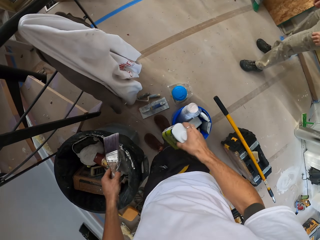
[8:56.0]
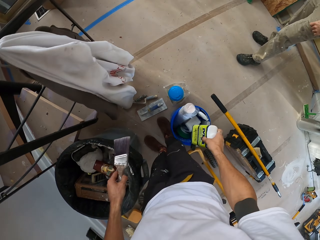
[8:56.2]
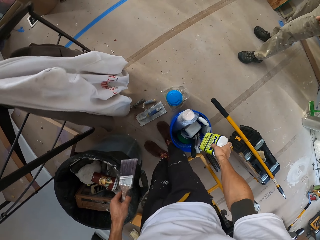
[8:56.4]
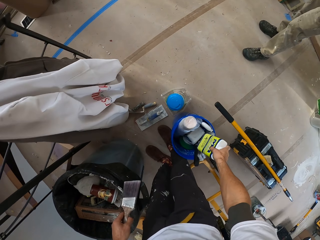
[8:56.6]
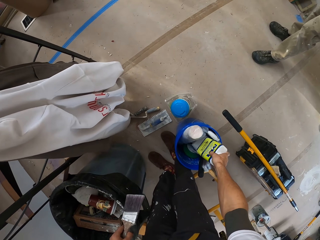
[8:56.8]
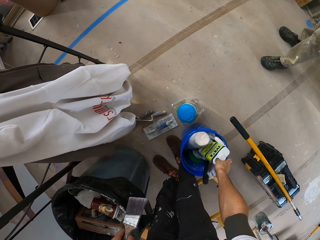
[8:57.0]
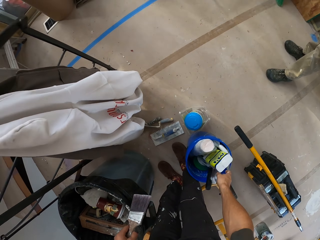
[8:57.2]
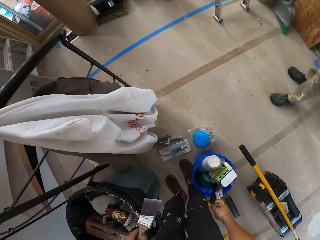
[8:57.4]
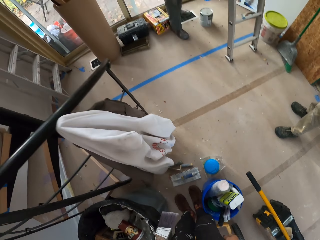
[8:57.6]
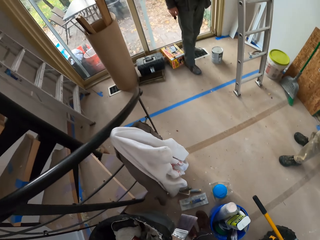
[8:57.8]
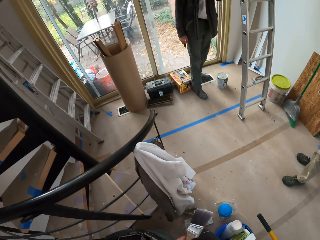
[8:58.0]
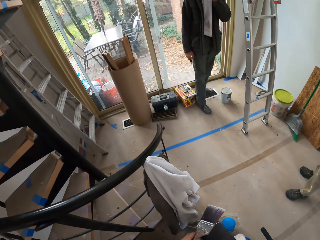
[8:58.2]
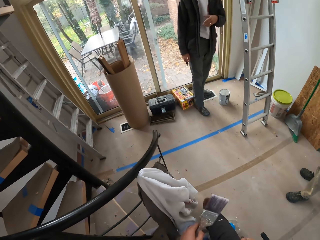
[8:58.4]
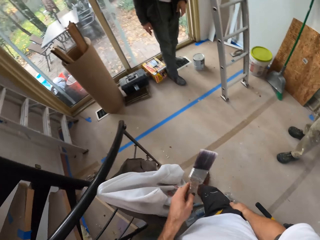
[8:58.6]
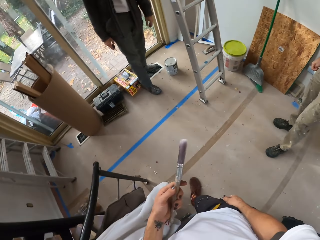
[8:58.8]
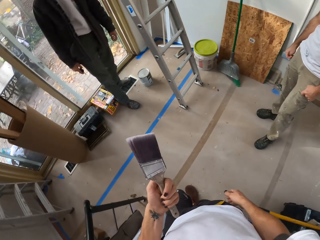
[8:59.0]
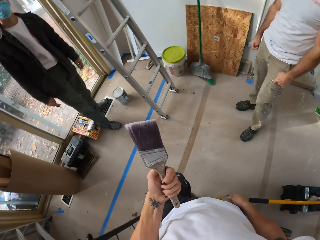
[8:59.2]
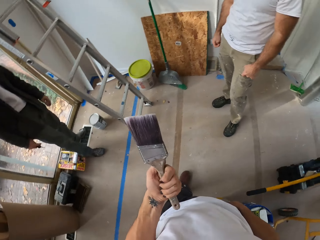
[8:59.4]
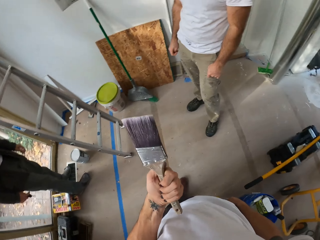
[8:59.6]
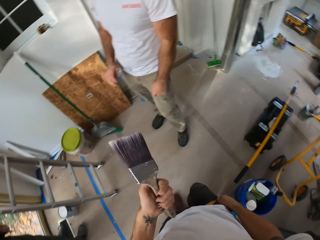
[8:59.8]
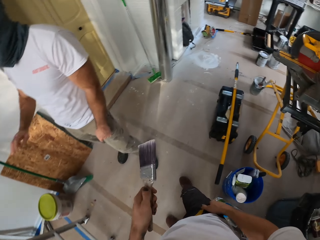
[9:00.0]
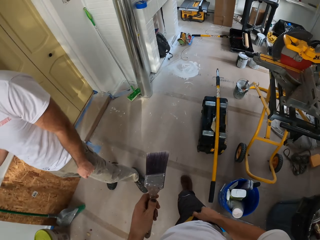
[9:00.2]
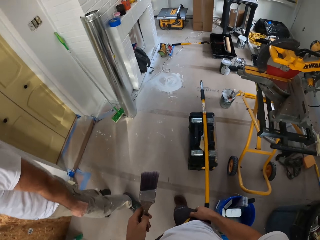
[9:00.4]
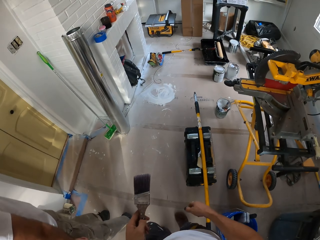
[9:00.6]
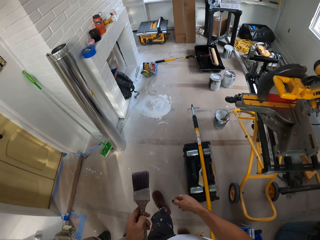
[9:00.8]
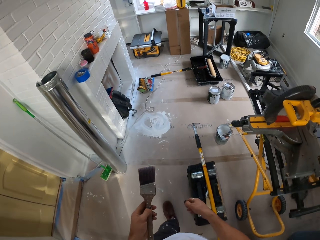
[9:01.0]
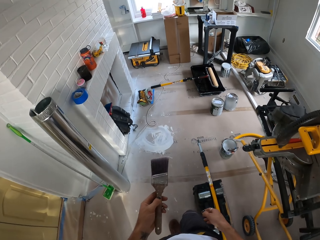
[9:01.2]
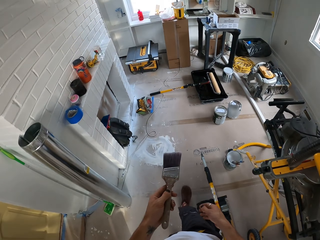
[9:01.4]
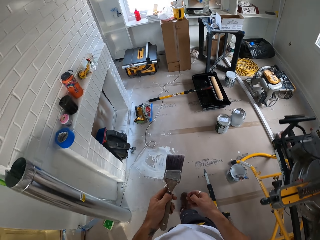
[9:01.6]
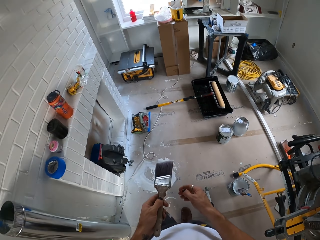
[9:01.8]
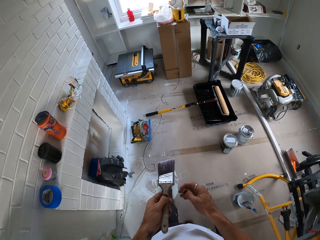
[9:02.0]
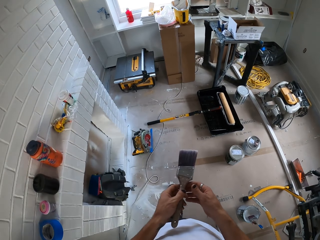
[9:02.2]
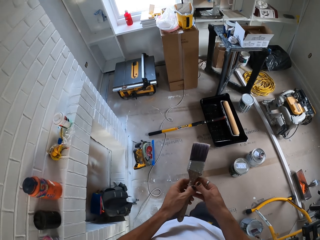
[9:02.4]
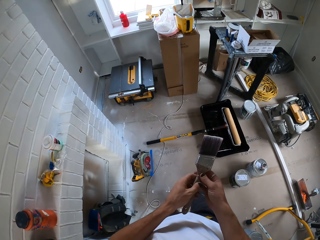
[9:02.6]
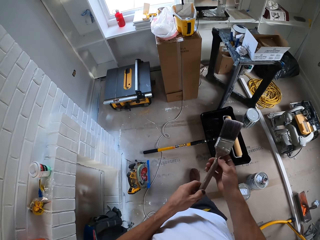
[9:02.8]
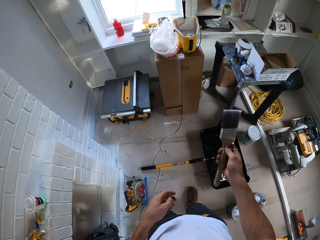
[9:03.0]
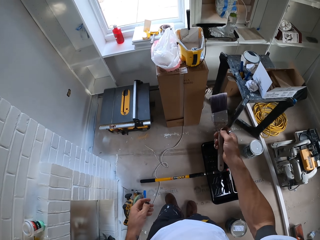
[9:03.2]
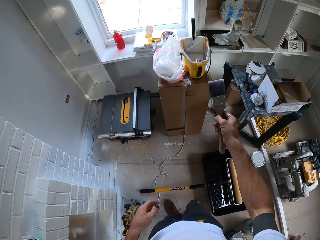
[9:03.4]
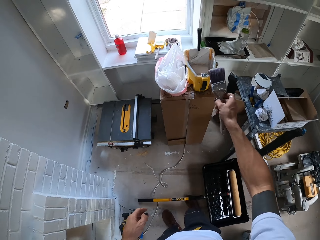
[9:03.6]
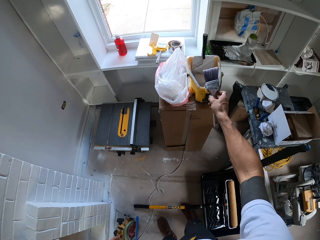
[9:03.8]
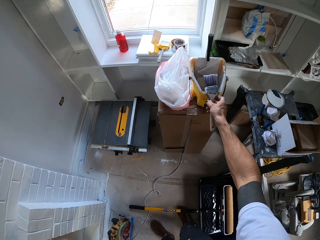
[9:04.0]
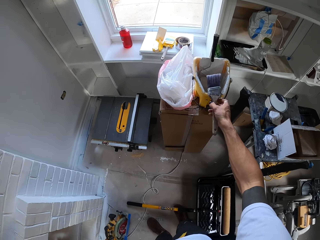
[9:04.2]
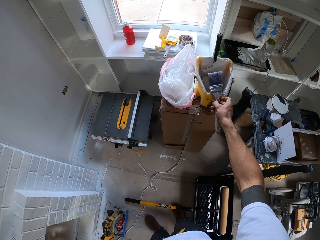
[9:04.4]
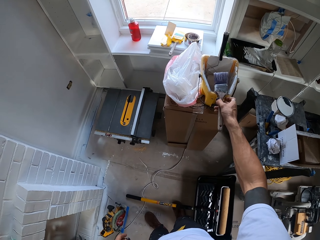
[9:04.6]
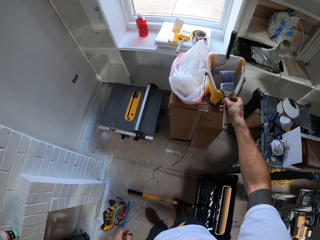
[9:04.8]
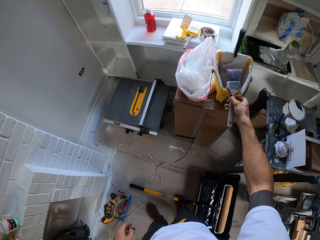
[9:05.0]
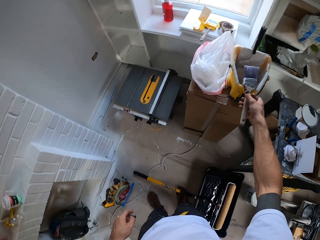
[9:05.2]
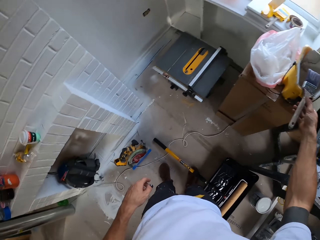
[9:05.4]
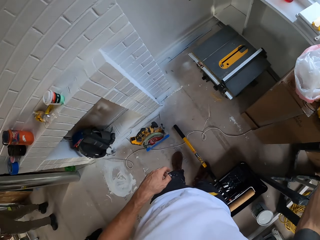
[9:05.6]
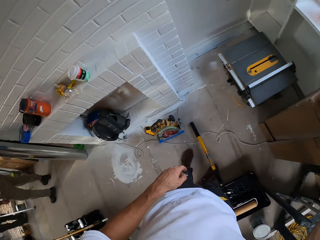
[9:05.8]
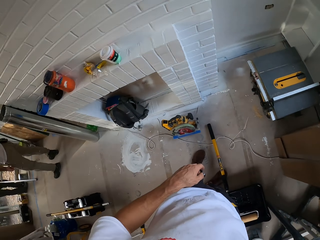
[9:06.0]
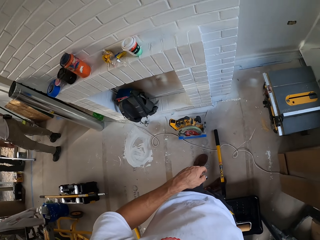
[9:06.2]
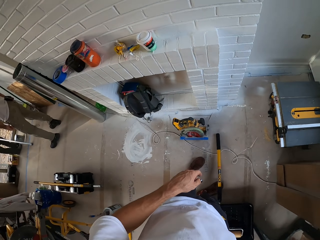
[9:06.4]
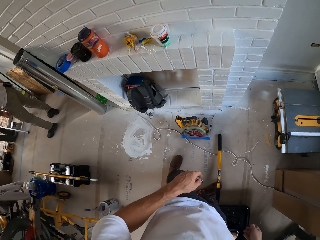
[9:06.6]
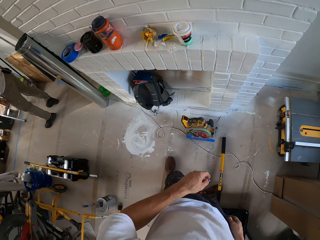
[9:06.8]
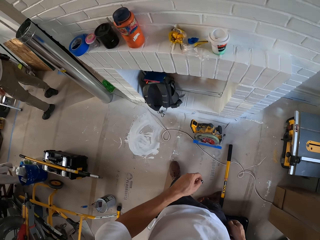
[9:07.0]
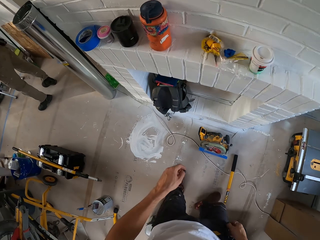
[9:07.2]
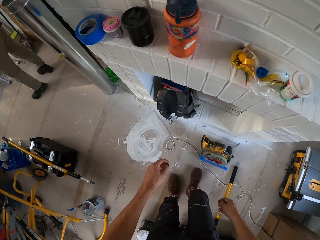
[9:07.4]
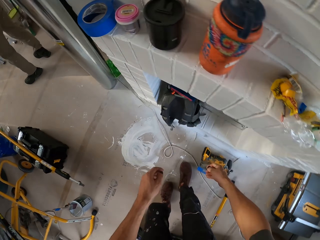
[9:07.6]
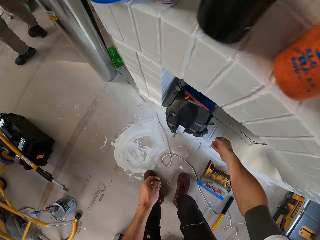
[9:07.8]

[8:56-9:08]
The camera wearer bends down. He places the bottle in the bucket. He stands up and walks around the room. A man stands in the room. Another man stands in the room. The camera wearer holds the brush with the left hand. He checks the brush. He walks around the house. He exchanges the paint brush on his hands. He walks around the house. He places the brush on the paint bucket. He looks around the house.

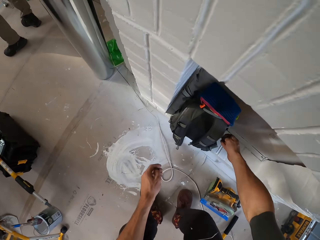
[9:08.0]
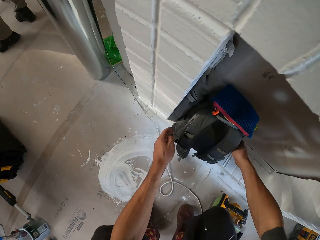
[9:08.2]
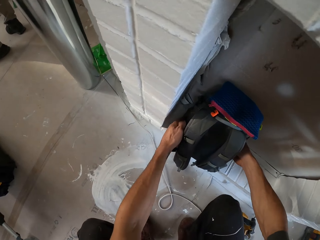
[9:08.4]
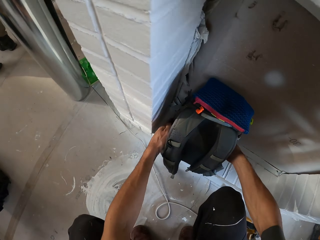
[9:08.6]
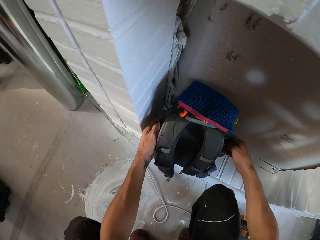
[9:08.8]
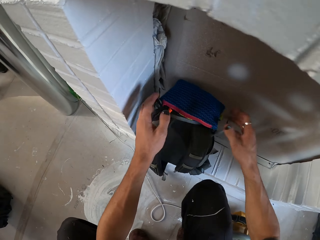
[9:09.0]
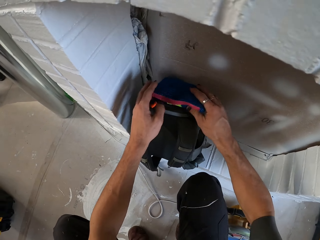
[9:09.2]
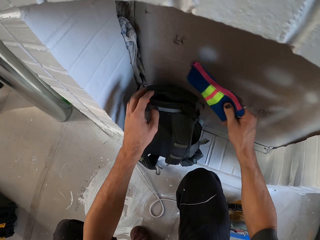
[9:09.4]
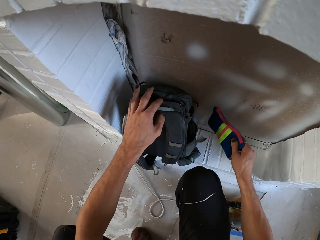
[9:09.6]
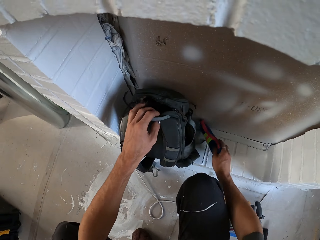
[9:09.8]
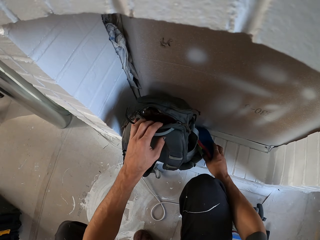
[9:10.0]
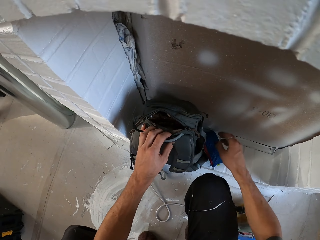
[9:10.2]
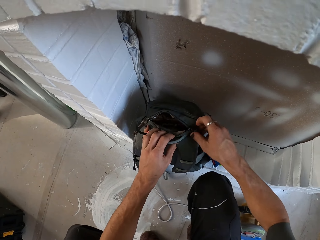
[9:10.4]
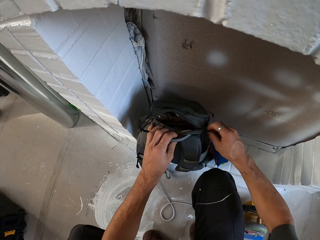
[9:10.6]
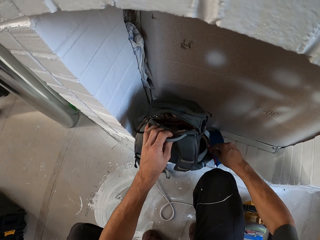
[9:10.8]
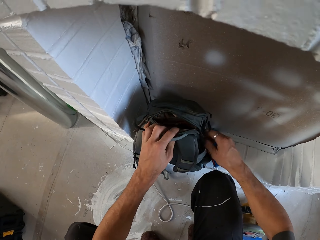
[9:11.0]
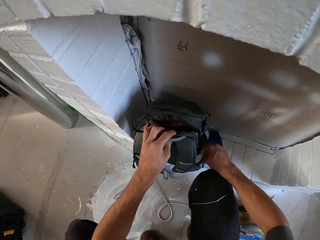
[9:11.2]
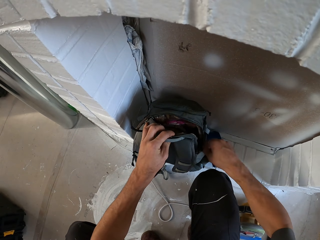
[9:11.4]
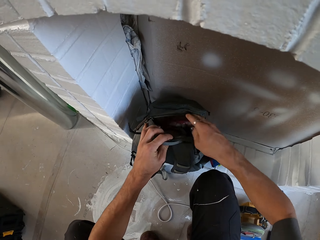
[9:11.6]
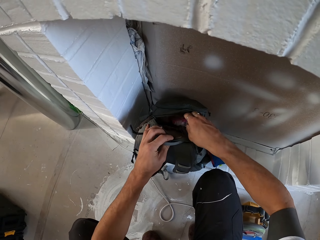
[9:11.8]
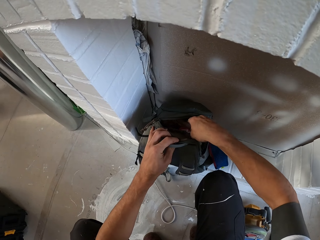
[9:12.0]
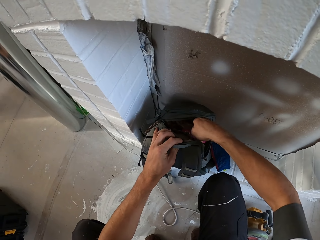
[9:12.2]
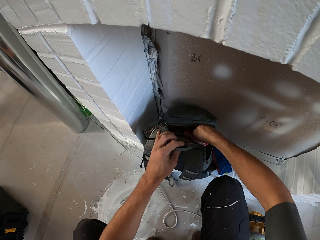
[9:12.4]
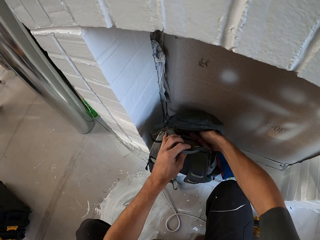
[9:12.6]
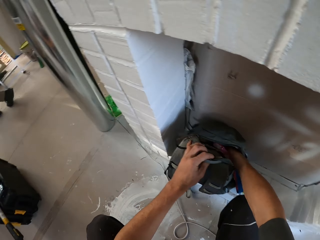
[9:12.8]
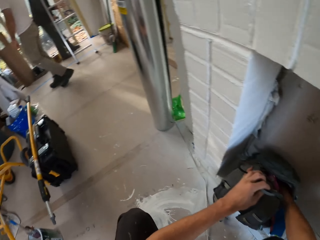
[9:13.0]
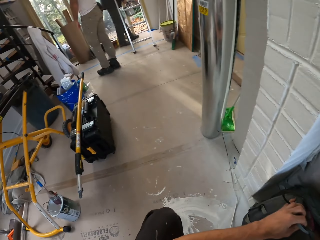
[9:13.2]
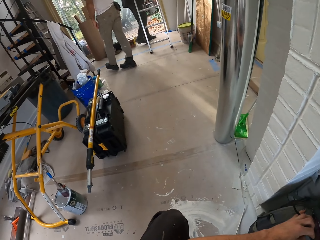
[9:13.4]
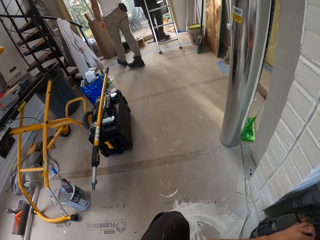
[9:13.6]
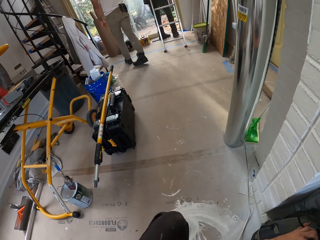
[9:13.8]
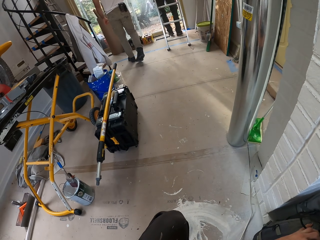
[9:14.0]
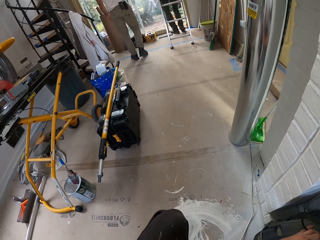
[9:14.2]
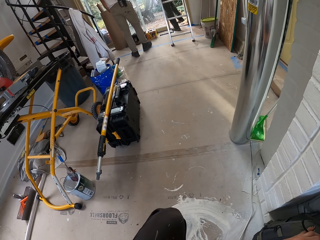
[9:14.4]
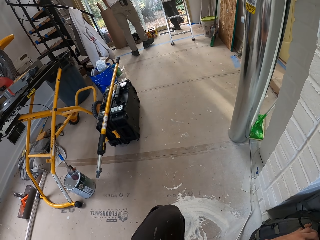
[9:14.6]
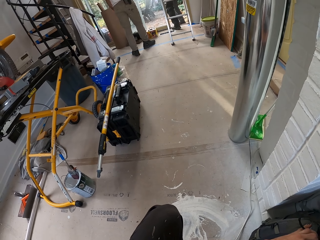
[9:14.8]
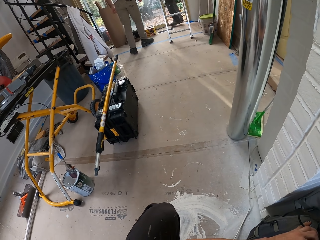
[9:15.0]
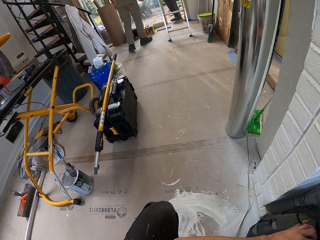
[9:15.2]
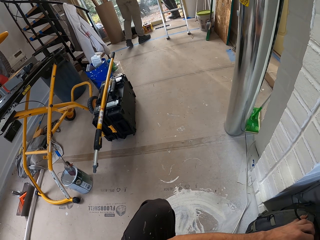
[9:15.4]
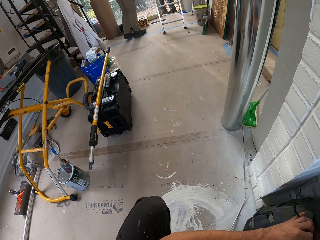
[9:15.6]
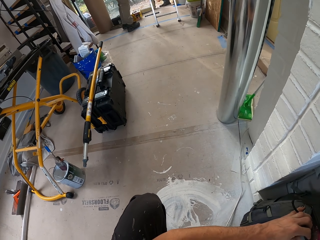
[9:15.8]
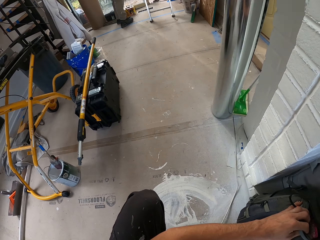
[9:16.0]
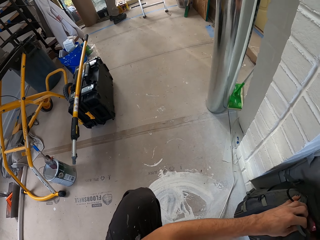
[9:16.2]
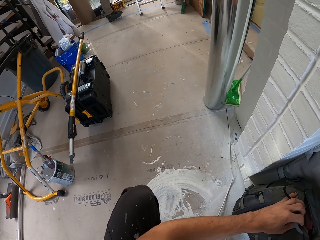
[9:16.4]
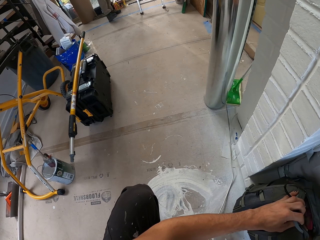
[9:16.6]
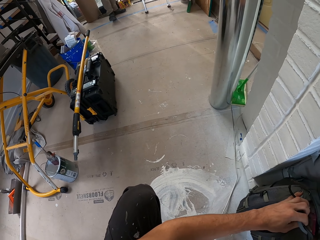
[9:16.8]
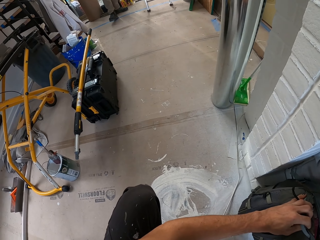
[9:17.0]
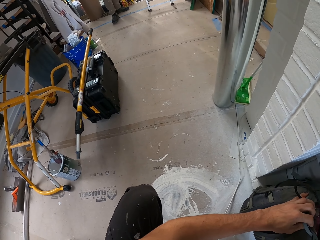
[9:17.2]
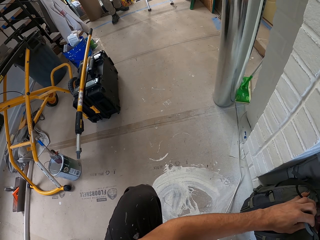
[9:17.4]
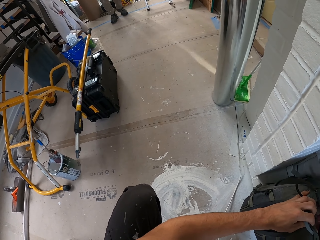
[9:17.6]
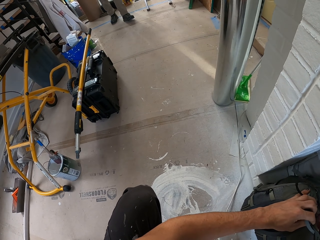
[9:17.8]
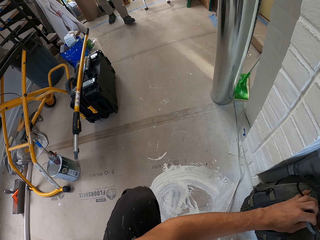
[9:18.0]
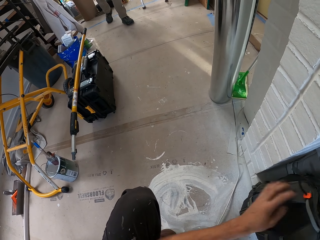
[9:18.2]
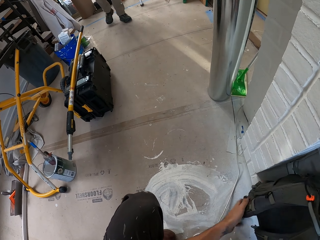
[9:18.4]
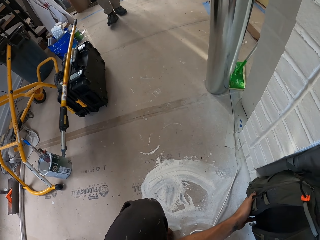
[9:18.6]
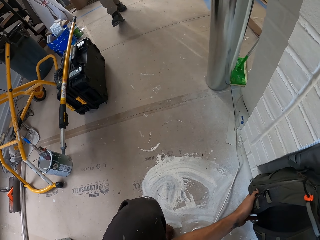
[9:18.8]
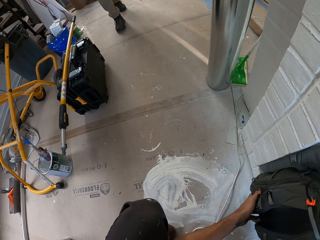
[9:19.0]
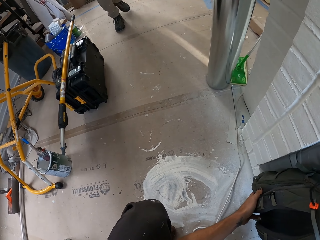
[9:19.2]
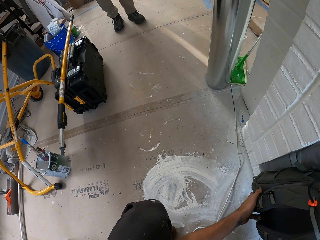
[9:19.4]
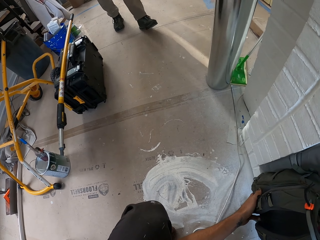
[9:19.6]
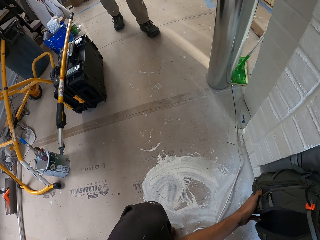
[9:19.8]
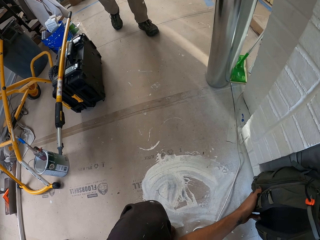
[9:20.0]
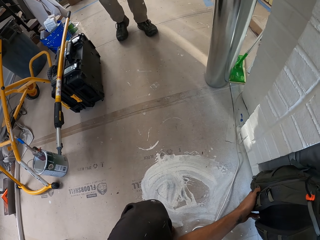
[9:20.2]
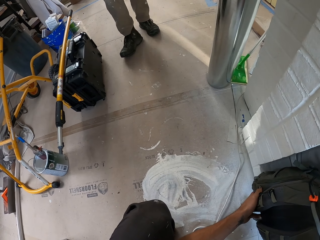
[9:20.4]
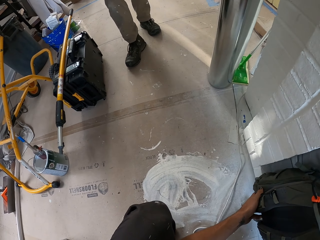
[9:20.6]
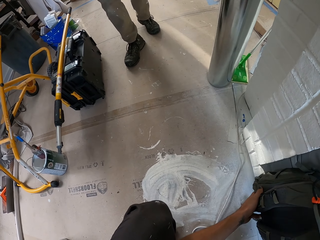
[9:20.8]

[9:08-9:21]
The camera wearer bends down. They open a backpack. They pick up the backpack. They pick up a pouch bag with the right hand. They place the pouch bag on the floor. They open the backpack. They look around the house. A man walks outside the house. The man walks in the house. Another man walks around the house. The first man walks around the house. The camera wearer checks in the backpack. They look around the house. The first man walks around the house. The camera wearer checks in the backpack.
